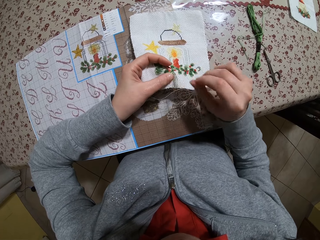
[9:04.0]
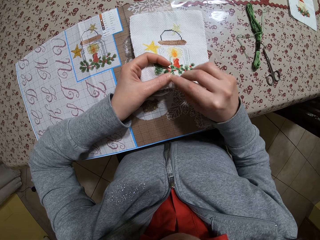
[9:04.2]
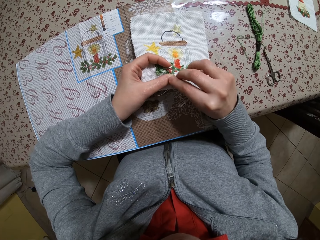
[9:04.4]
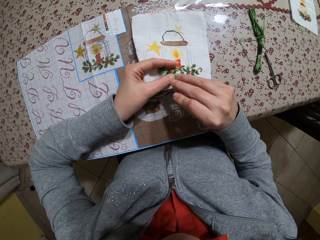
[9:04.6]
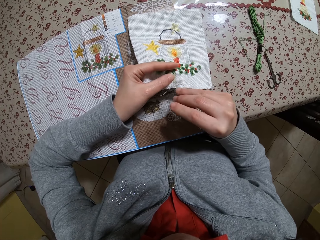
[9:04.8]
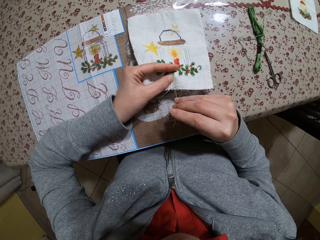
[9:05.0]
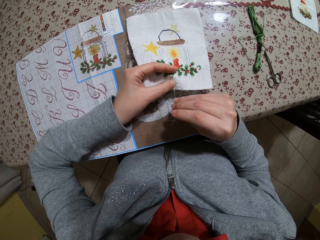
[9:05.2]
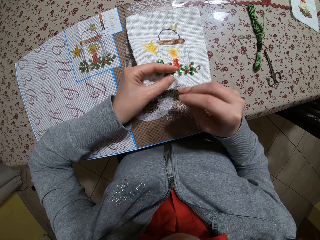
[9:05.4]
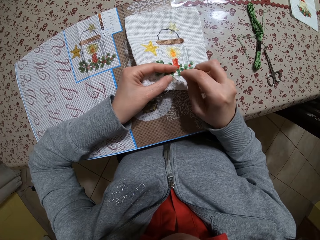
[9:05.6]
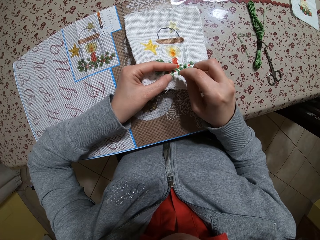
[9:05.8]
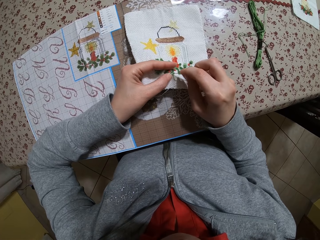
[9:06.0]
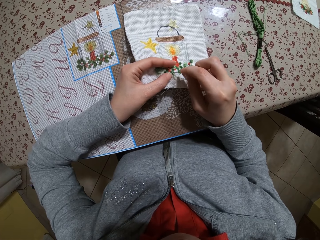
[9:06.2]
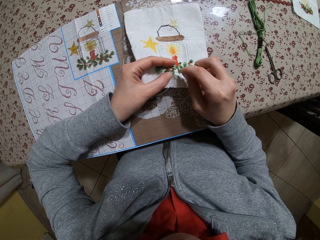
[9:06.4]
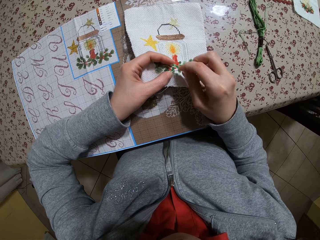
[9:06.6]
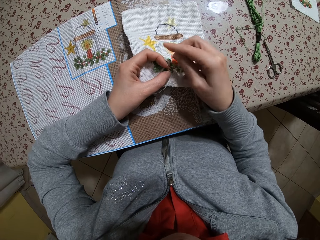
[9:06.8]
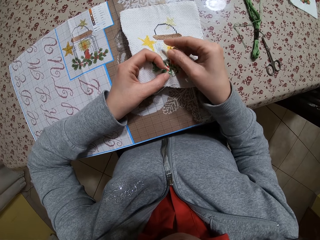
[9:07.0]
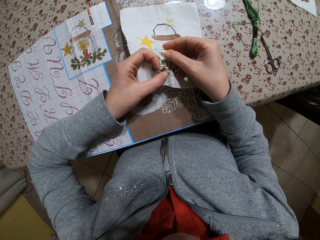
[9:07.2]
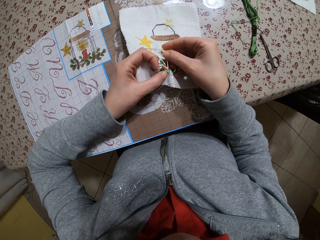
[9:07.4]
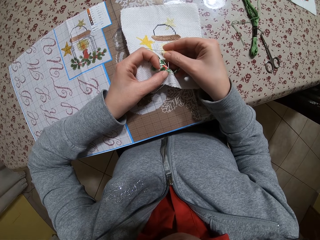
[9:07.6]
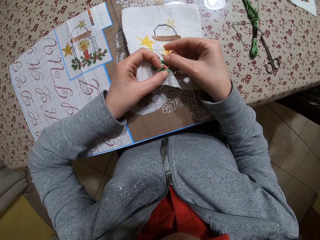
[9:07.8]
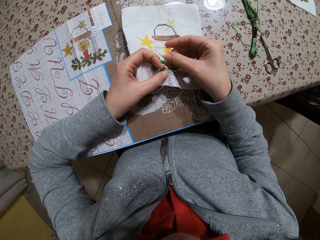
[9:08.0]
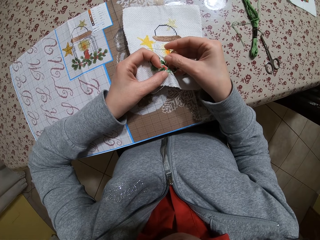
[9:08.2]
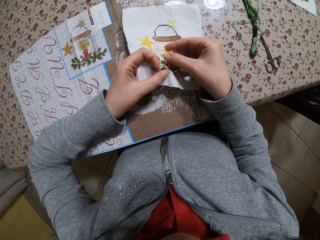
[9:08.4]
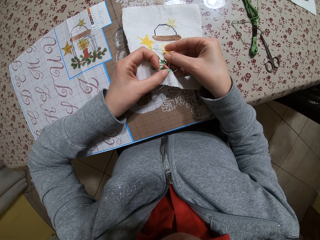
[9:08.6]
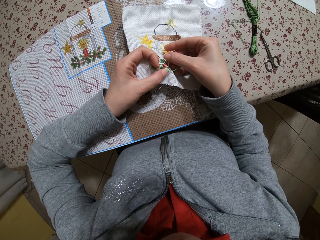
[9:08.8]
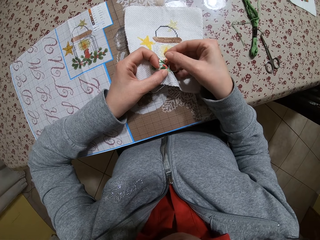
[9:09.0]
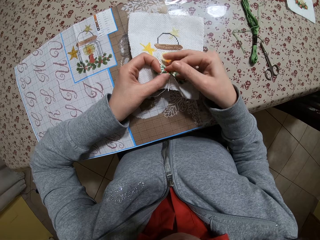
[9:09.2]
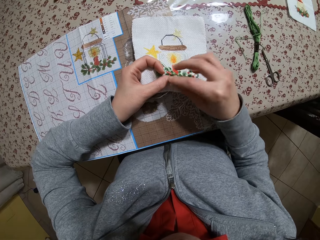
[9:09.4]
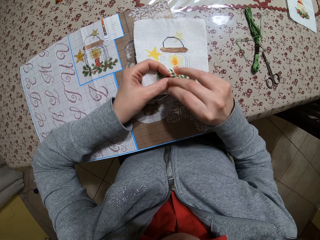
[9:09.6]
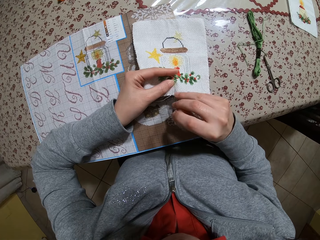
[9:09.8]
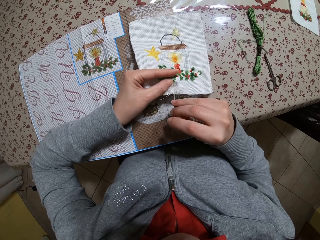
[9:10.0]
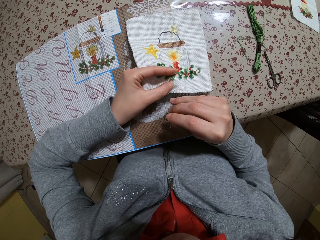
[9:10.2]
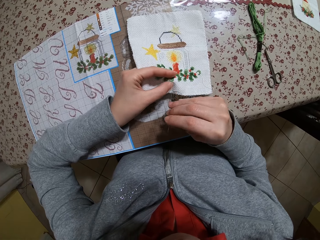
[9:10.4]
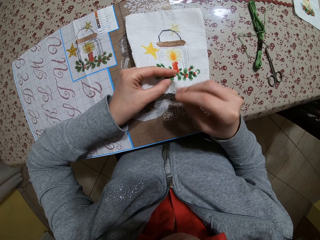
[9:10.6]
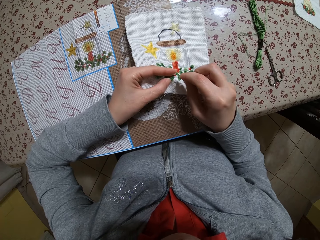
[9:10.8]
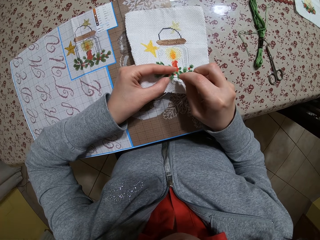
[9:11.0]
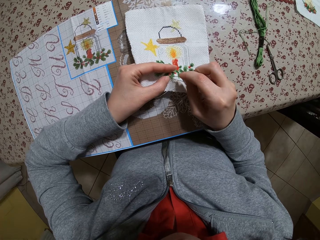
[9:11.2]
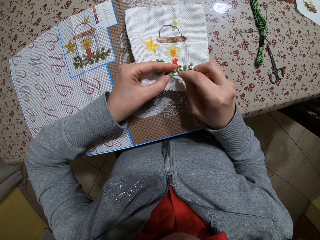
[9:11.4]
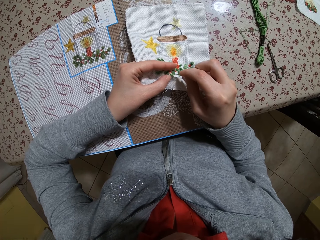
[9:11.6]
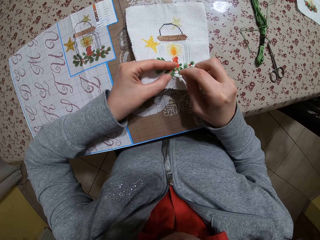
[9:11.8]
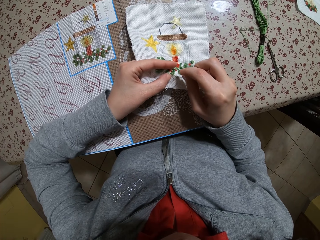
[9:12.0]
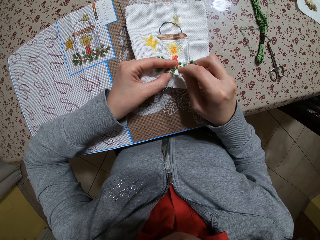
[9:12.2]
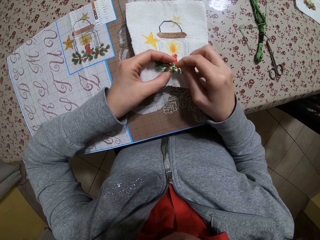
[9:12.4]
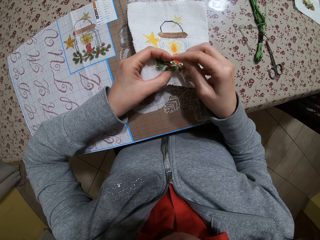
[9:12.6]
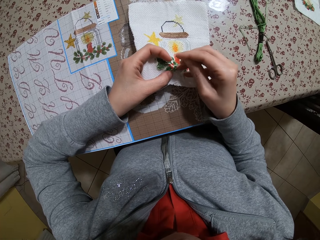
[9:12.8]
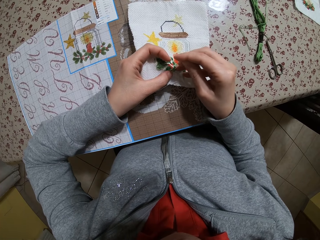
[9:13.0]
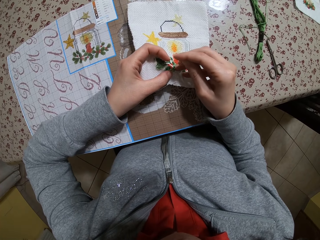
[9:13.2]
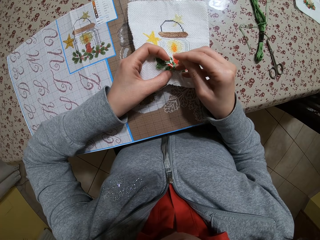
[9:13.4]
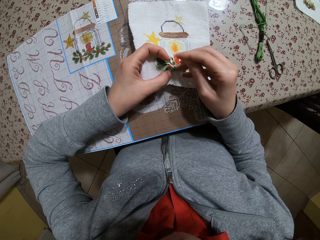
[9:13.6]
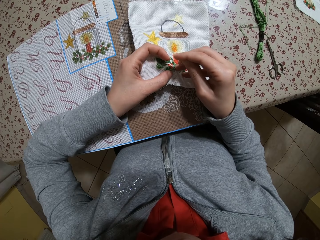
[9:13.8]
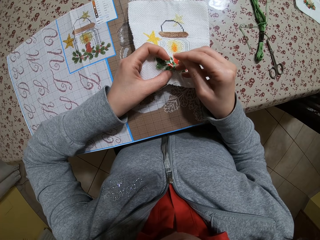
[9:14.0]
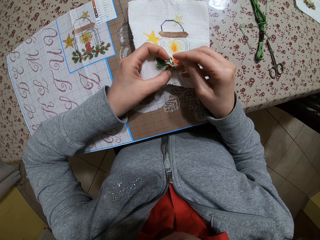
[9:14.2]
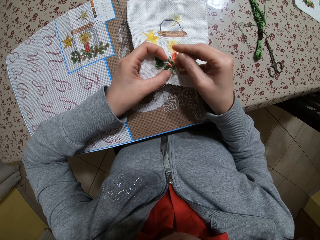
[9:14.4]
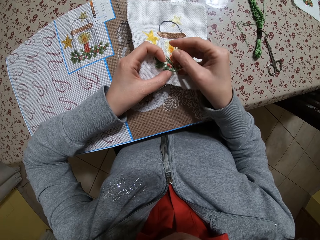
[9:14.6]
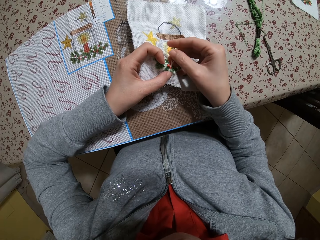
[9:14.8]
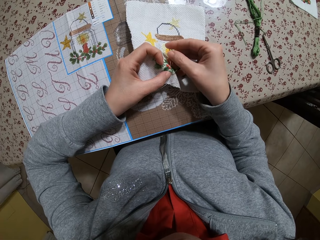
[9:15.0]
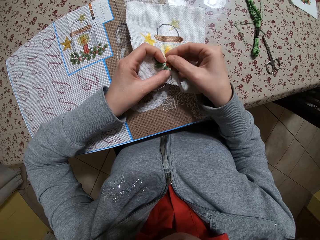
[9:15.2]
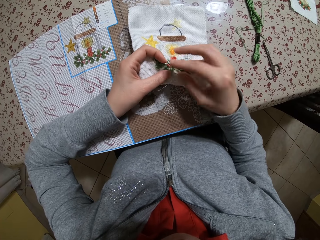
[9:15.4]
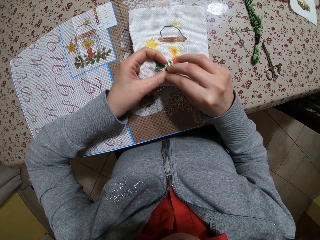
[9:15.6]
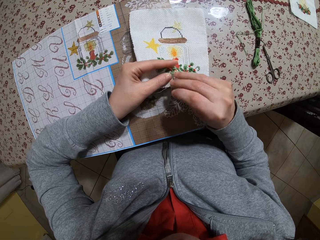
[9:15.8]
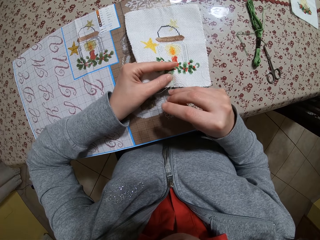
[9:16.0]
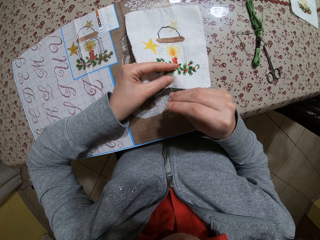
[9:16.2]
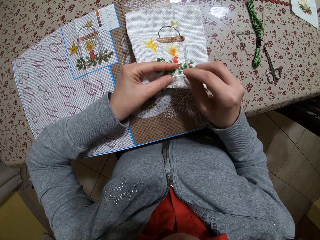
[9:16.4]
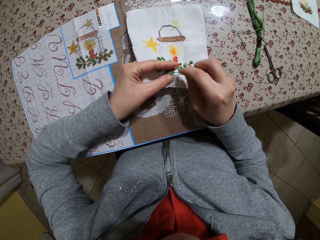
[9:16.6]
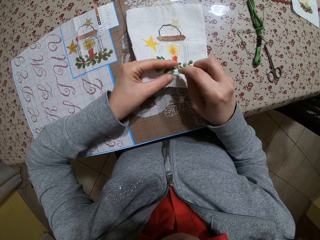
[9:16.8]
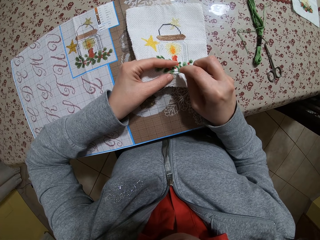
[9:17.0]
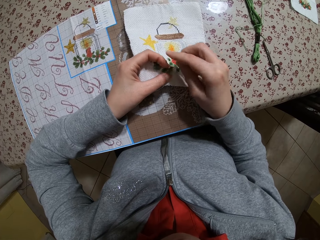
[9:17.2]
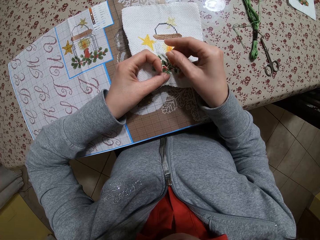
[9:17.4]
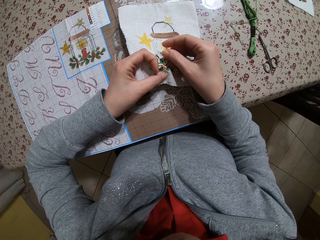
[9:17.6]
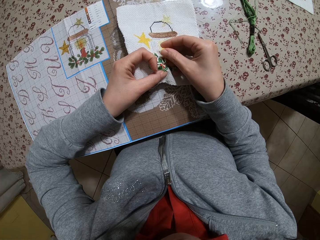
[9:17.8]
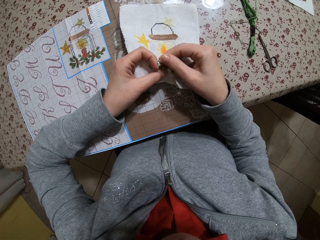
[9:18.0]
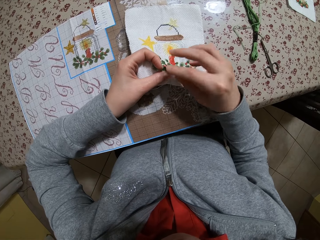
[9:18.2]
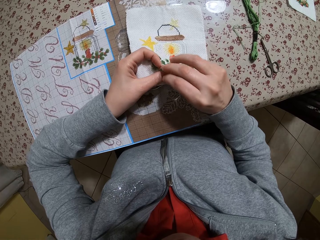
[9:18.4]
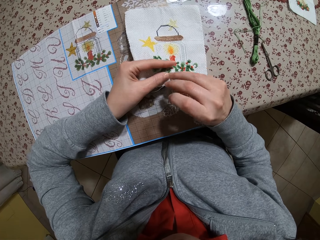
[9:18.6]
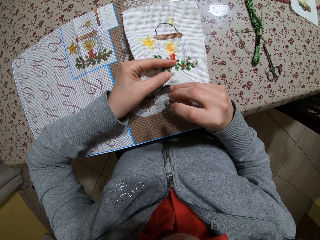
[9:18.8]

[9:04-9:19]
The camera wearer inserts the needle into the piece of cloth. They hold the piece of cloth. They hold it again. They pull the thread. They pull it again.

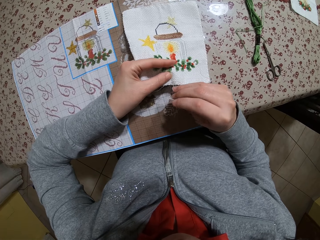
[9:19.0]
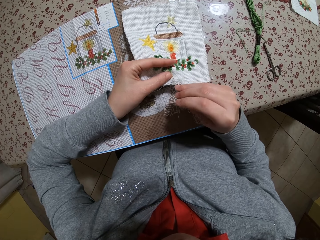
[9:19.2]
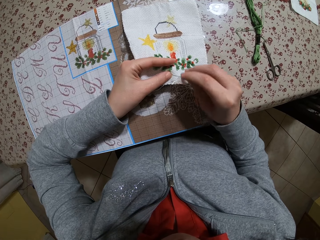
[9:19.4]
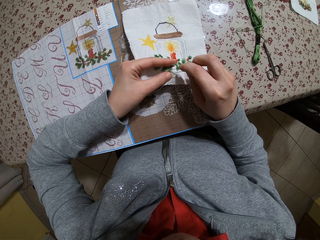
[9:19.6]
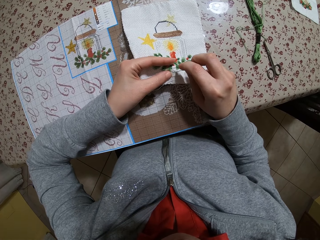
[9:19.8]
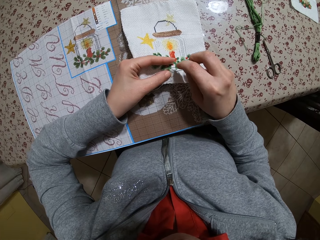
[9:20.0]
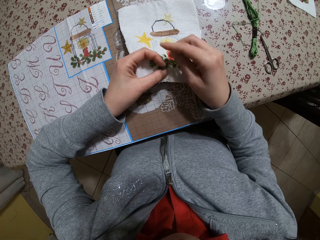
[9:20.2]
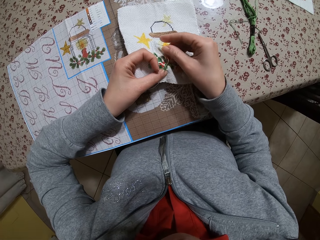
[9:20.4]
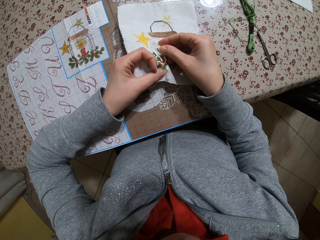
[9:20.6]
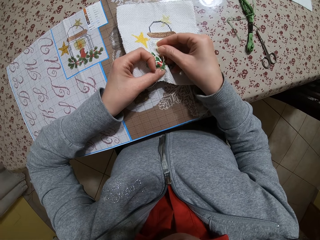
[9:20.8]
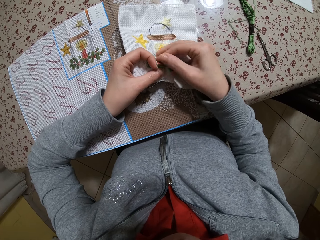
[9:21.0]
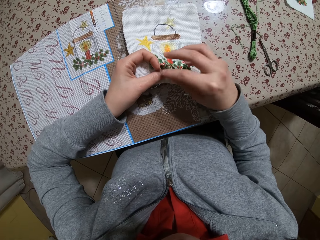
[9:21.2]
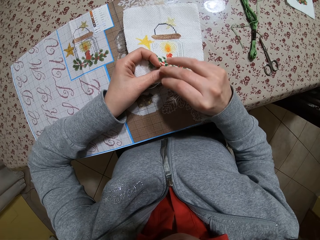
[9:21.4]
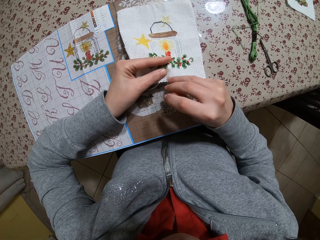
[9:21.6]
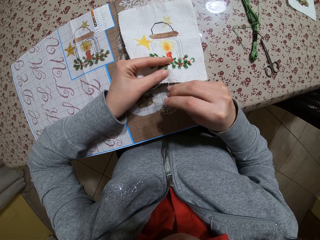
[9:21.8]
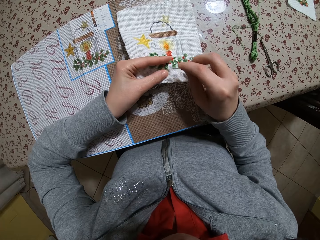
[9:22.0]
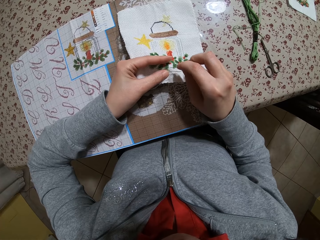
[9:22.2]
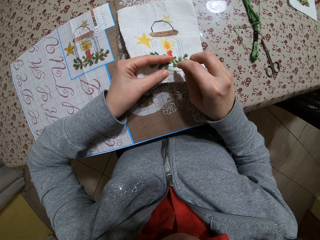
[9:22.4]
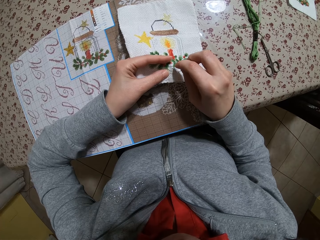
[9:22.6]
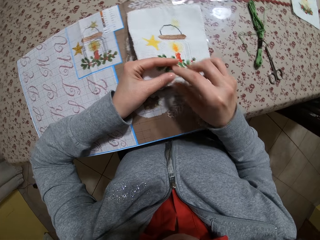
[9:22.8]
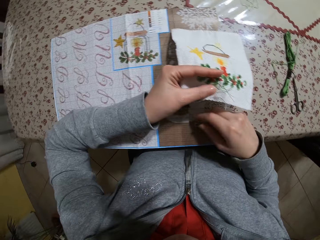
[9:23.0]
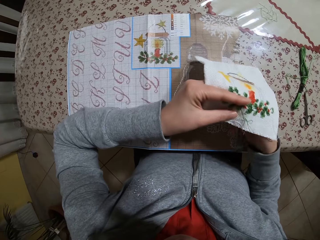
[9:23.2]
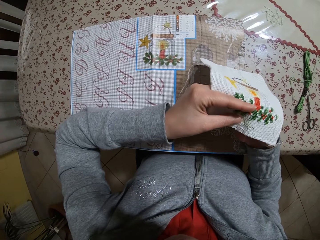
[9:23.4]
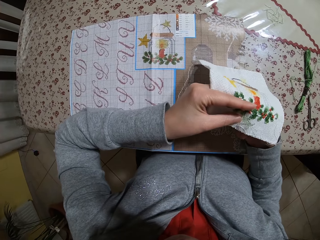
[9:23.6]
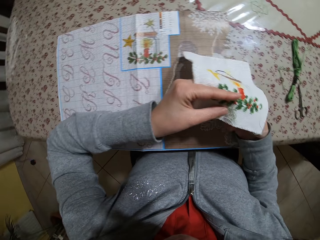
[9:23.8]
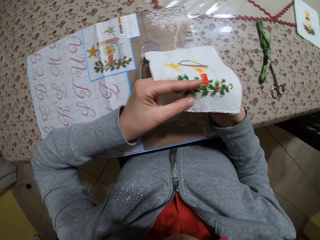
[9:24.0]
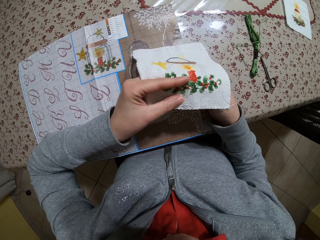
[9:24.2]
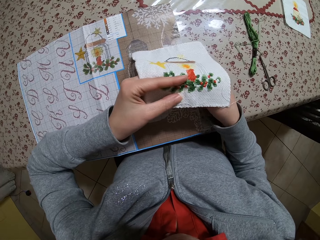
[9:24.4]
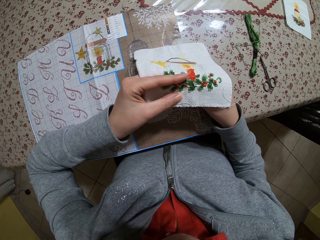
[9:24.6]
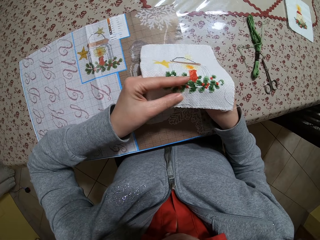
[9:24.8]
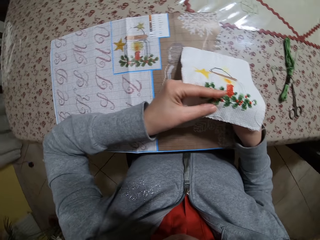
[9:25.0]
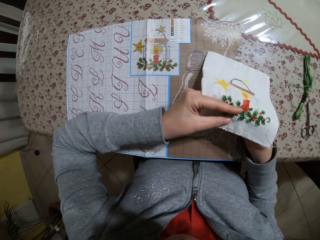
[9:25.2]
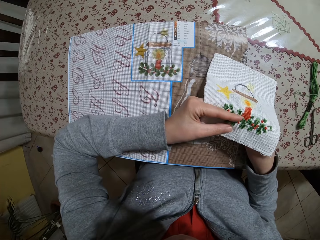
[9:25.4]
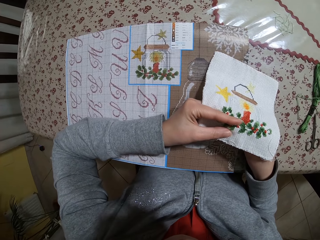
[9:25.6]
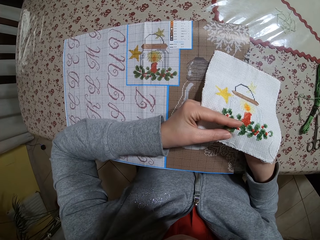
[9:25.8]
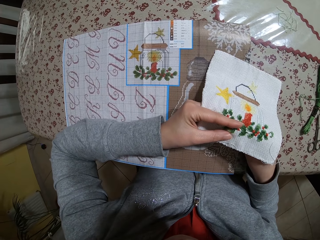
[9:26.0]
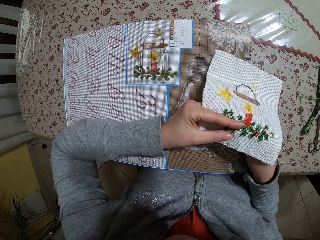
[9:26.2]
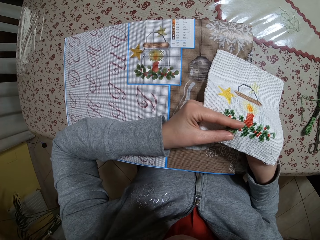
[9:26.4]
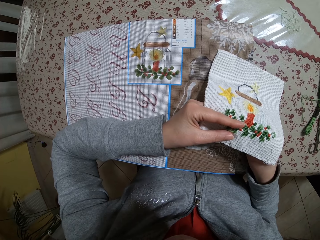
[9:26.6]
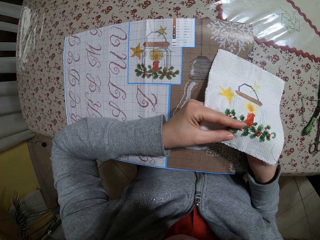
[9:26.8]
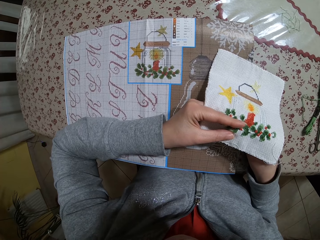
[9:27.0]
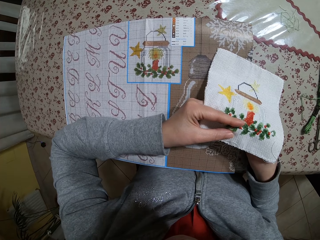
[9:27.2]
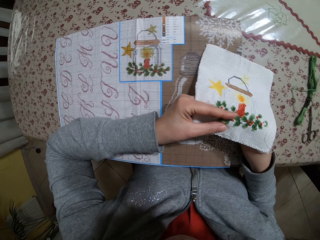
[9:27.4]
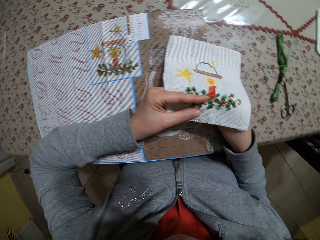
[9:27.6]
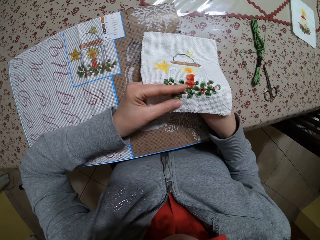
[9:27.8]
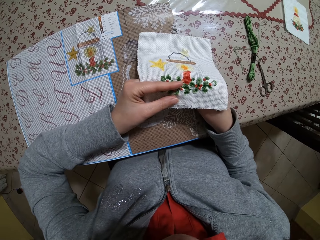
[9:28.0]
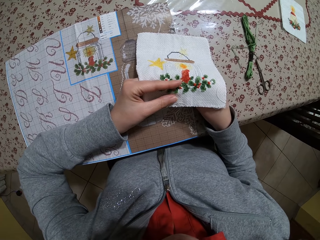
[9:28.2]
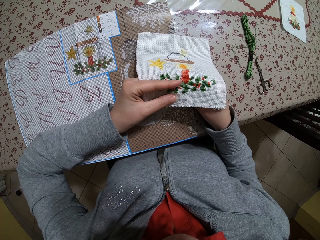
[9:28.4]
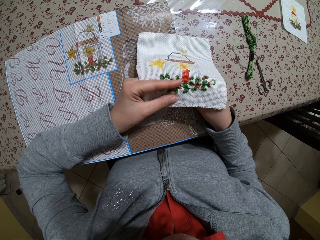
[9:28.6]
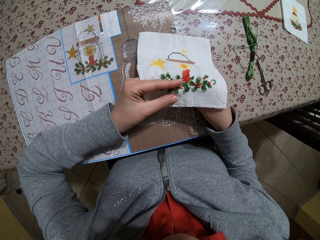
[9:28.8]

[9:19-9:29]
The camera wearer stops to stitch the cloth.
